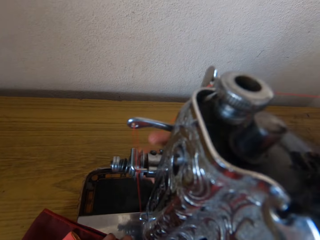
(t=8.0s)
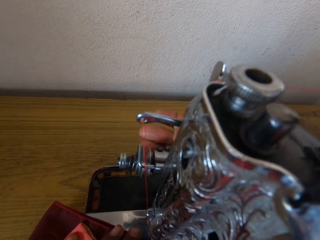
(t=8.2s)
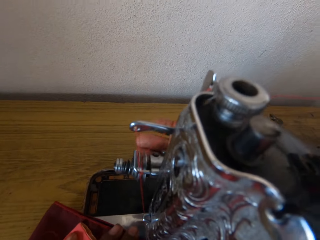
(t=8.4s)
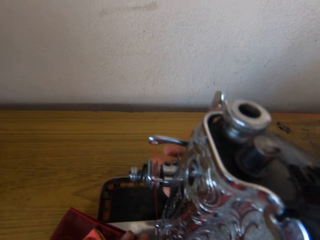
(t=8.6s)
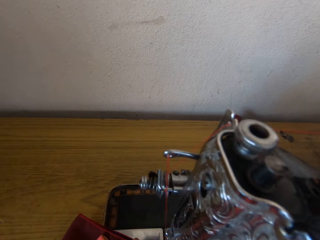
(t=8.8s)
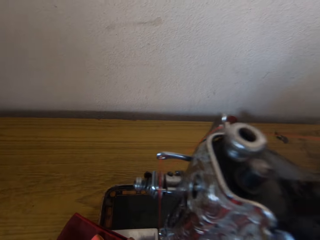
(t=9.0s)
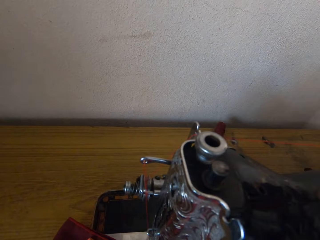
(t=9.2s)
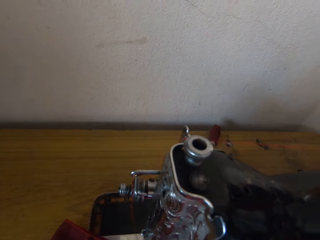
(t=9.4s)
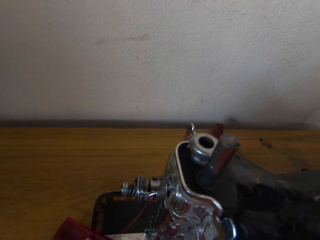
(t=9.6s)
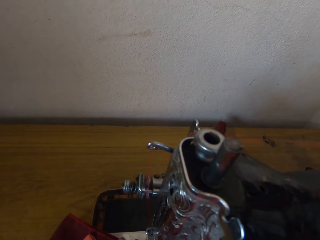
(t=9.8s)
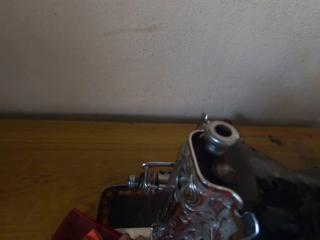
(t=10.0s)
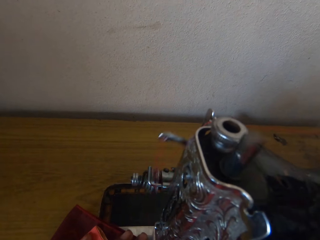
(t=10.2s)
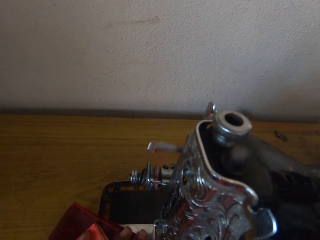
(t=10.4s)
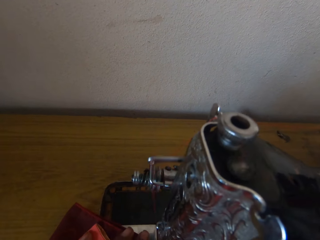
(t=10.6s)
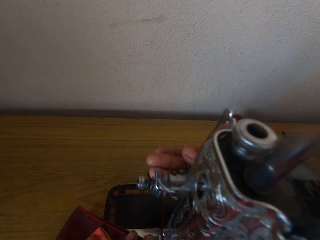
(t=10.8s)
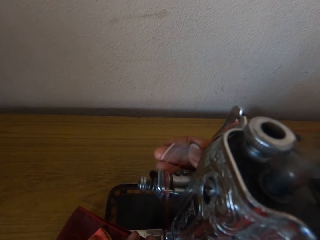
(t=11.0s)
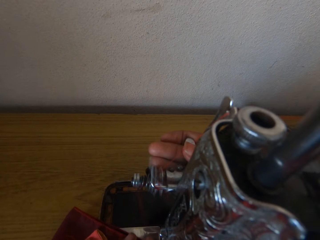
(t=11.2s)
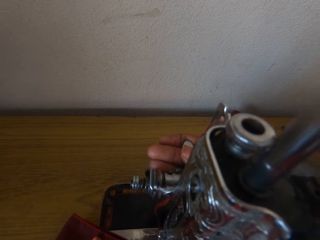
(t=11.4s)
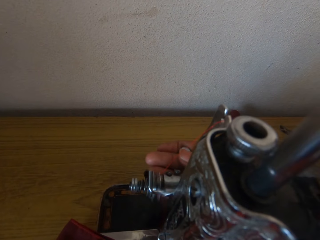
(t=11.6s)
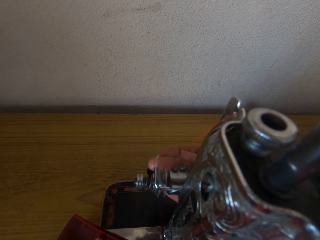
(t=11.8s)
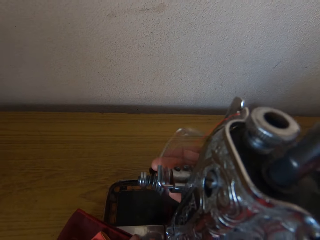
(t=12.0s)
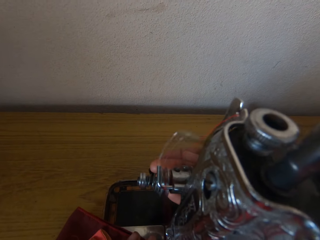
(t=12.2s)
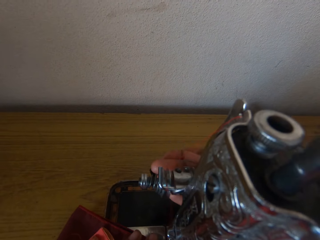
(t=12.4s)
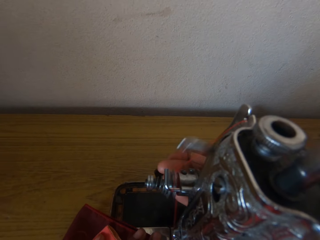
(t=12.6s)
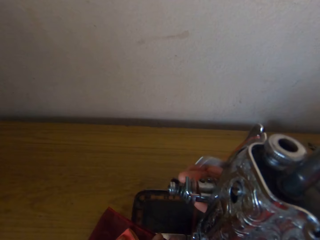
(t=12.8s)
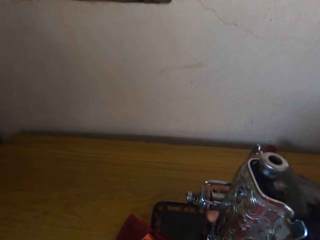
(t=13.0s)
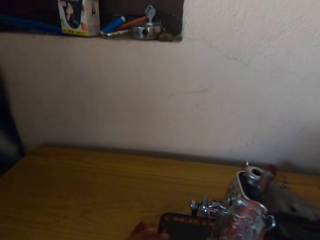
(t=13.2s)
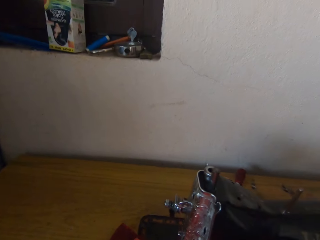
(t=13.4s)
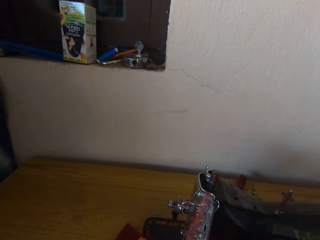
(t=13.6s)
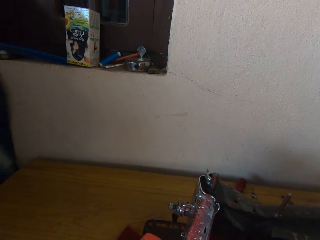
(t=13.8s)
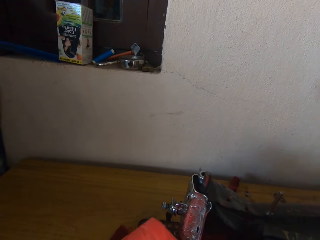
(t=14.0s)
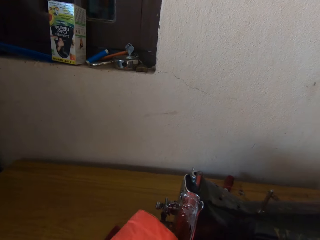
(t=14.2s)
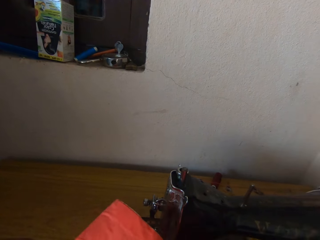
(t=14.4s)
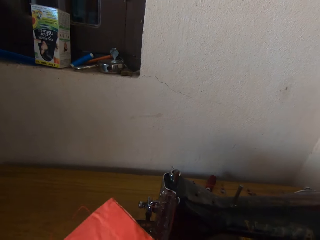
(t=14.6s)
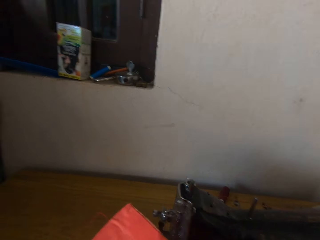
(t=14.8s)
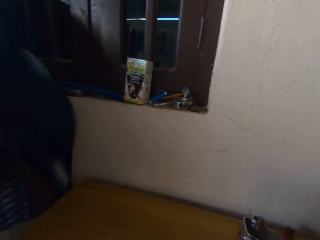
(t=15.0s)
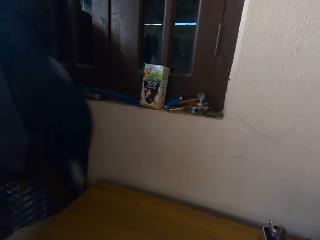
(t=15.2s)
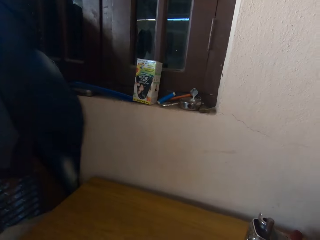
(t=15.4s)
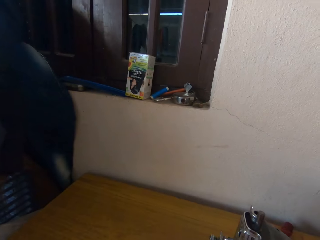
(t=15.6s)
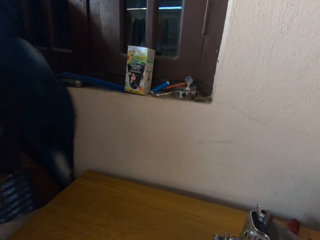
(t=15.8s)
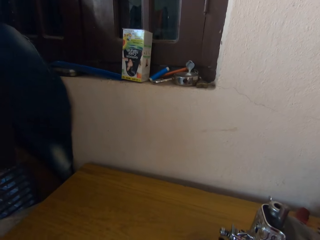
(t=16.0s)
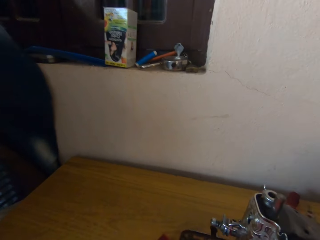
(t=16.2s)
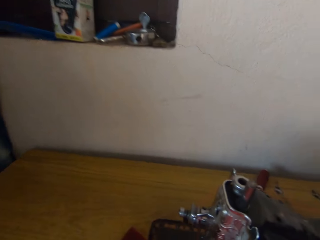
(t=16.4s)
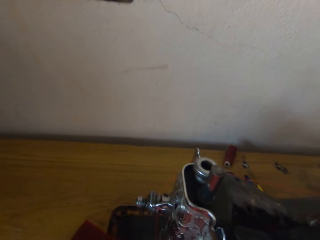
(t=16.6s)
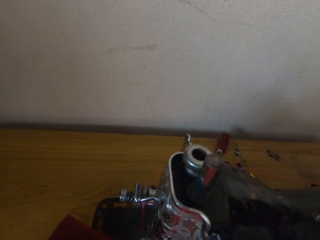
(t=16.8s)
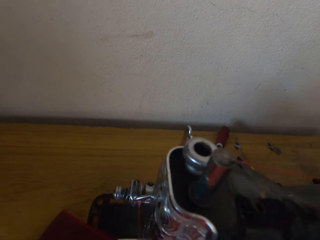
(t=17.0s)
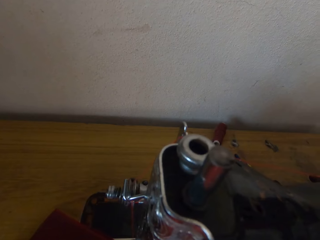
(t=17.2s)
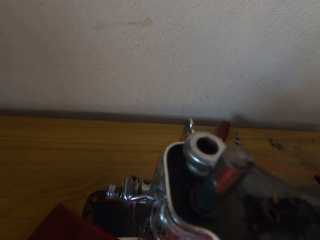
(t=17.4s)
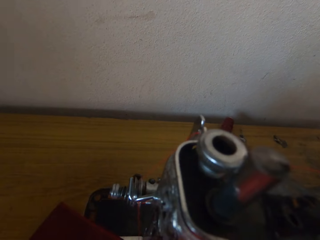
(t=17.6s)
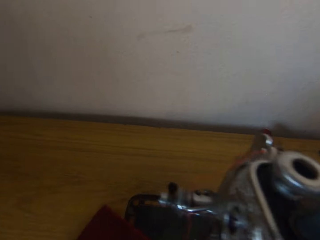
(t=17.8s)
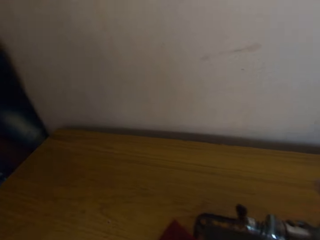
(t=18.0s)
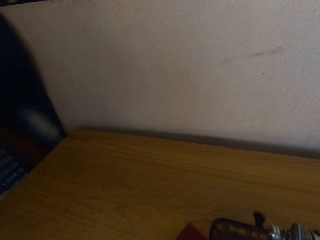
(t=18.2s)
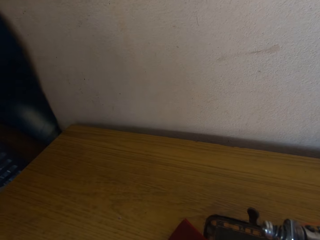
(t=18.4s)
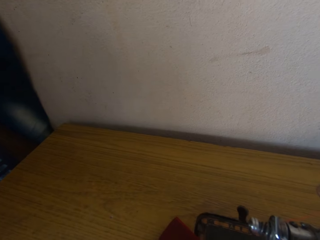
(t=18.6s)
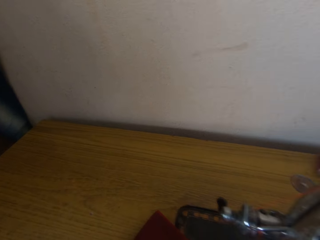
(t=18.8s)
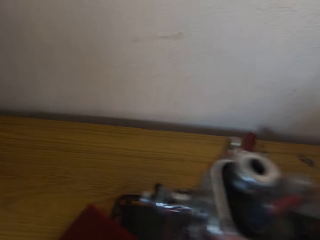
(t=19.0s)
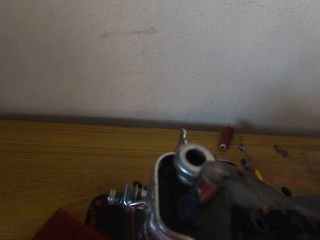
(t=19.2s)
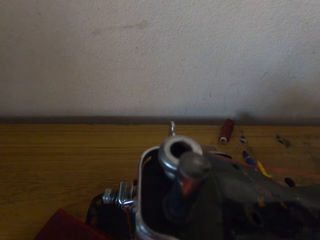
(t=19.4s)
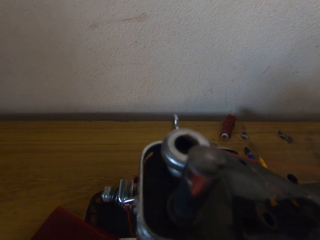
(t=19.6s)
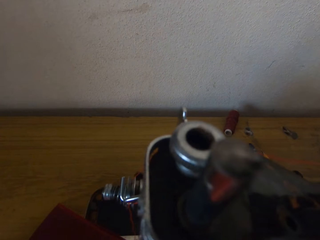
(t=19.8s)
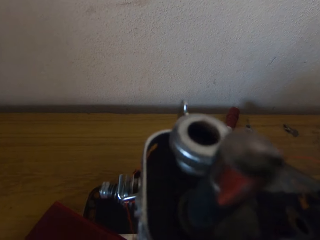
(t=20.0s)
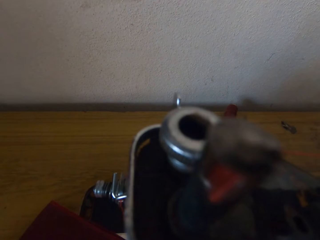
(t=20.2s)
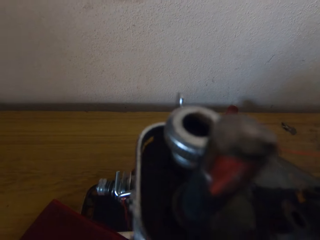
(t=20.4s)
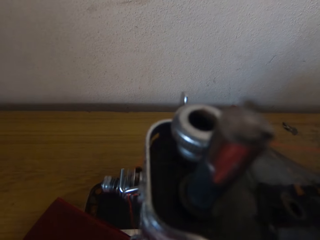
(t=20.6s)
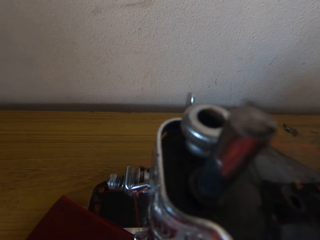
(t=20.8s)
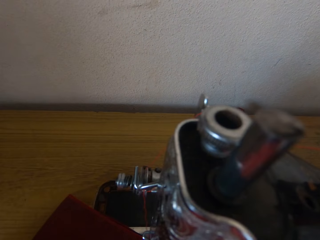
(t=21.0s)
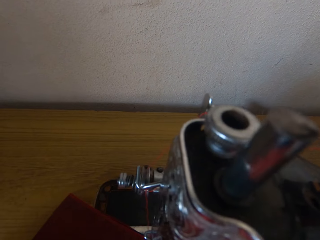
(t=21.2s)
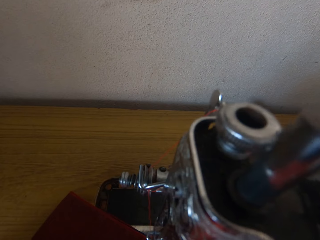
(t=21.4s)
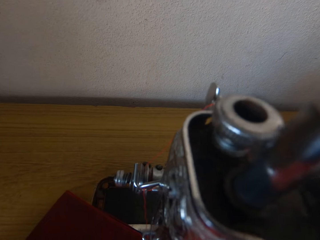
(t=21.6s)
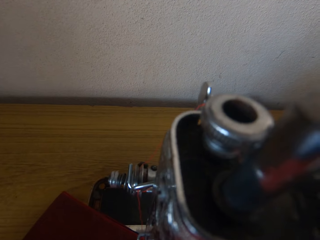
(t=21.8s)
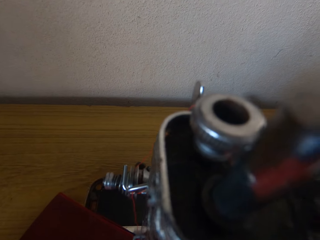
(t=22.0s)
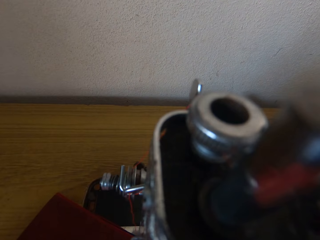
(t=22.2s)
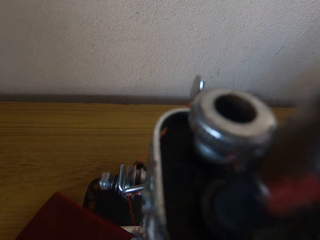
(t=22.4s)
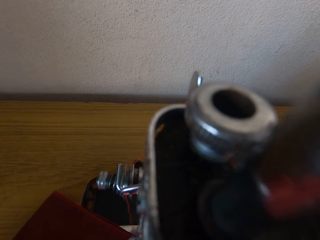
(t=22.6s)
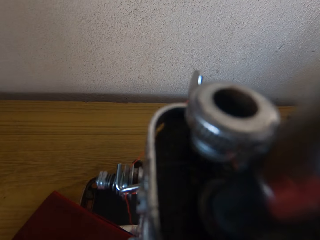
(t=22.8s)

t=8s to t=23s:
The camera wearer sews a cloth. They hold the cloth. They put the cloth on the table.

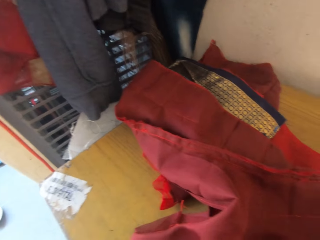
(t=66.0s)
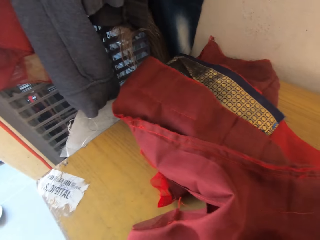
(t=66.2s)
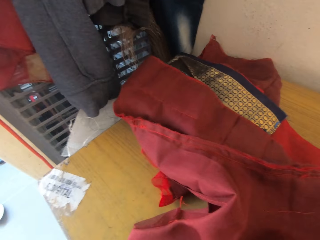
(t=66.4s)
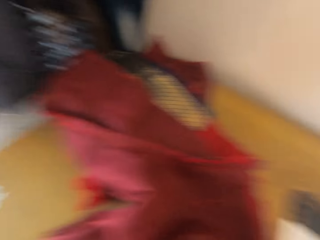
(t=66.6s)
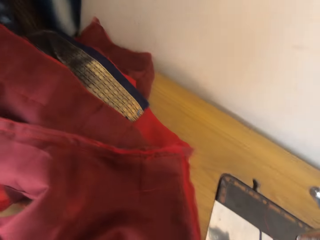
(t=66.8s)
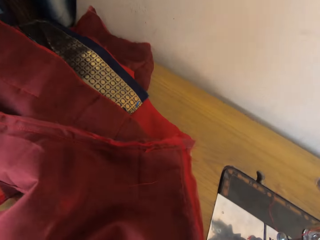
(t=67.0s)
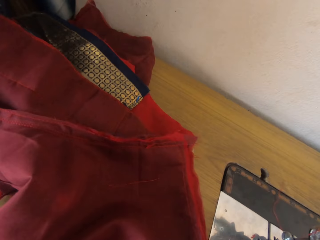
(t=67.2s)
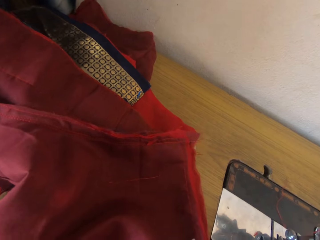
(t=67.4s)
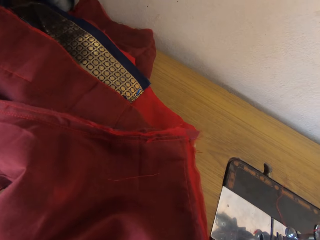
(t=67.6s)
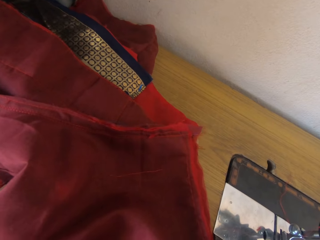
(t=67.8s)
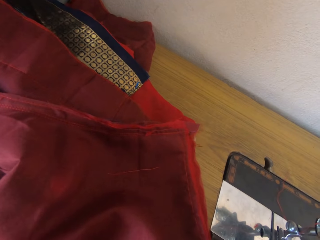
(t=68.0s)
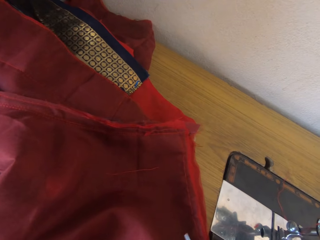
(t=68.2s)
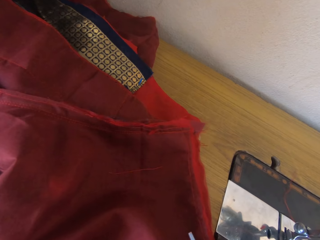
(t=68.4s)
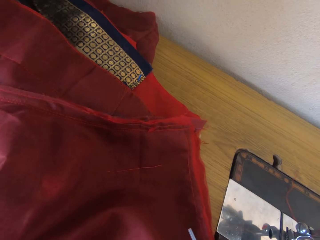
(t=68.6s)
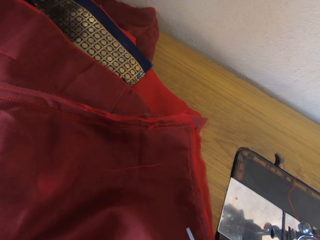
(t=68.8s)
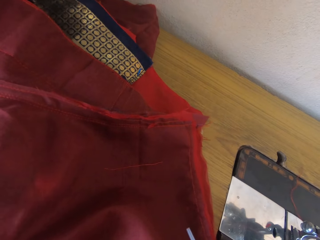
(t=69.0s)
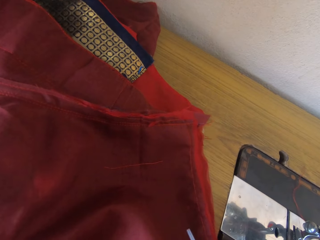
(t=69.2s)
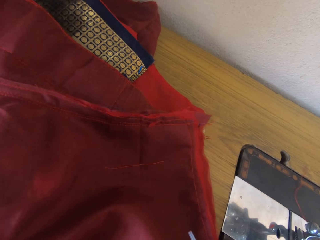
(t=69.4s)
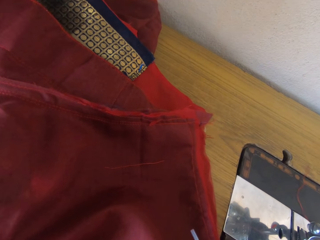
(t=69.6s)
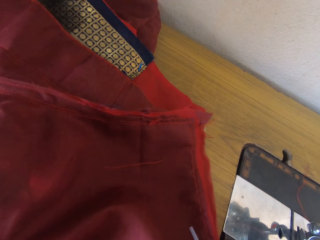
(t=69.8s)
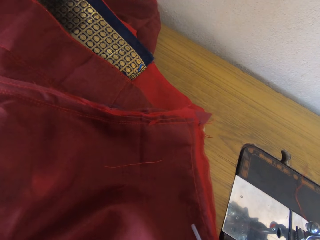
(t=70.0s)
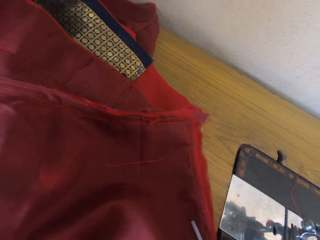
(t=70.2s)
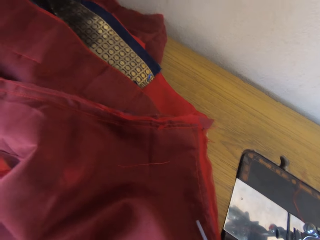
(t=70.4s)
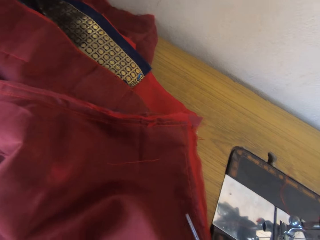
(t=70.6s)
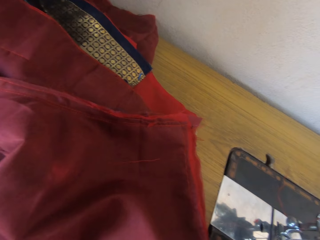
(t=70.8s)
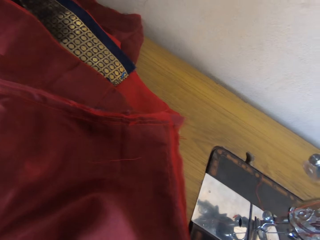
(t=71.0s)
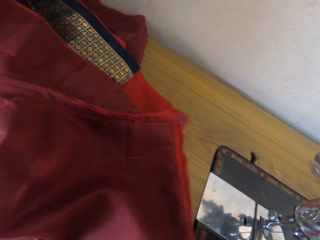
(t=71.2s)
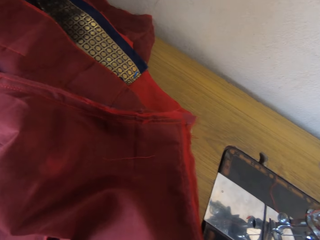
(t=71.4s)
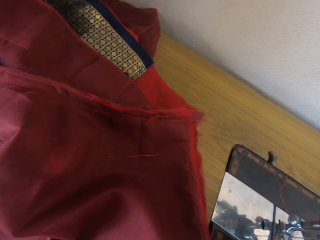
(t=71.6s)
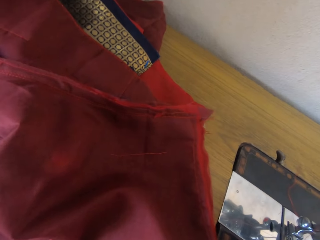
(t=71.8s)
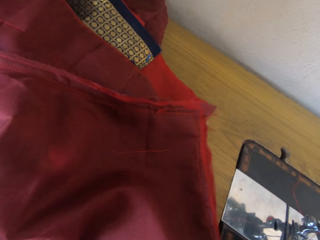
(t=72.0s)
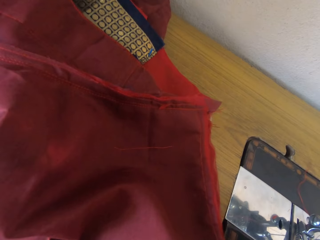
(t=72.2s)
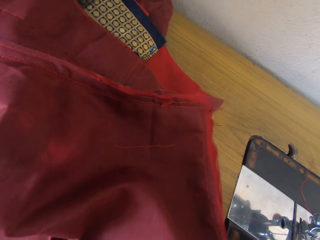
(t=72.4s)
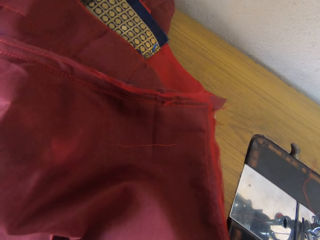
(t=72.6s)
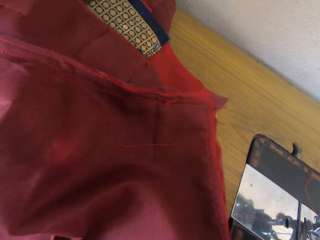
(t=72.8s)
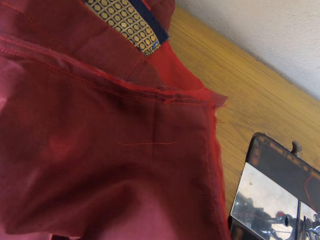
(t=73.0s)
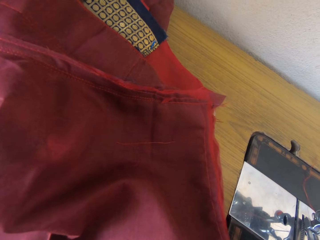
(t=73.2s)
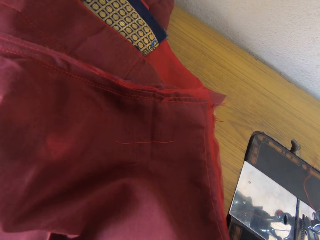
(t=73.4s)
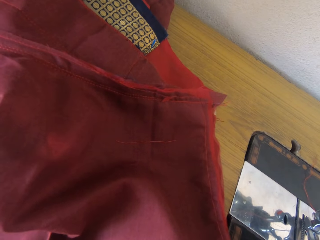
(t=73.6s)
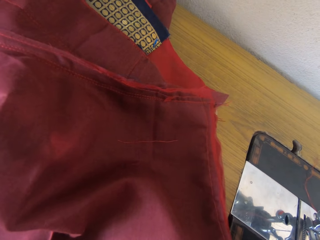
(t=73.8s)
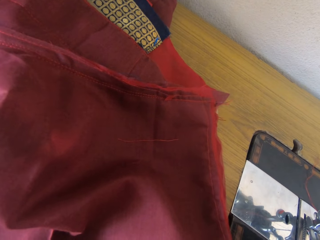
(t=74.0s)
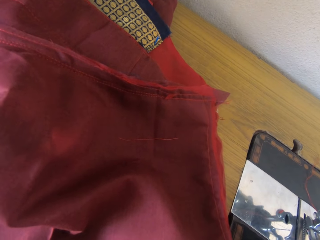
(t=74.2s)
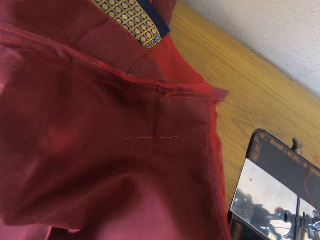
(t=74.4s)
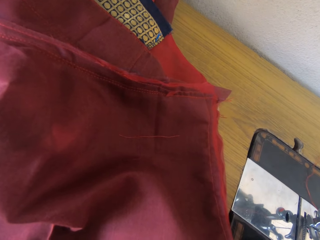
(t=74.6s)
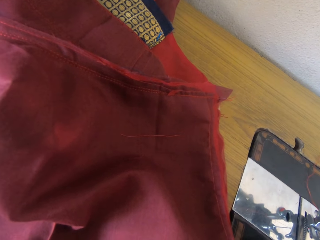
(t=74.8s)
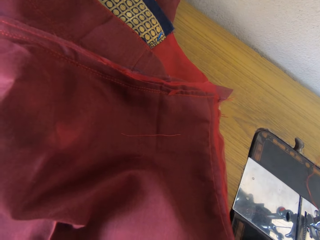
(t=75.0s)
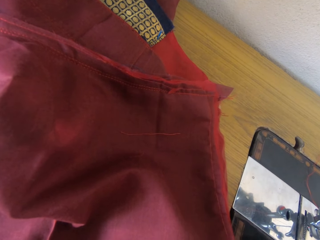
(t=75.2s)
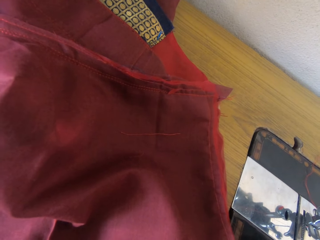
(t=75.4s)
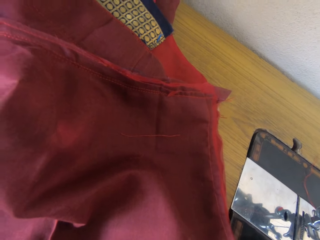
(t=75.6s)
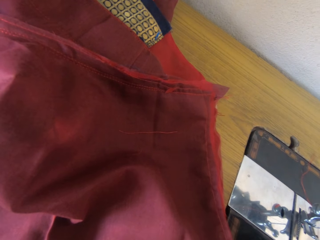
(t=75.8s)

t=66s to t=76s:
The camera wearer does something.
